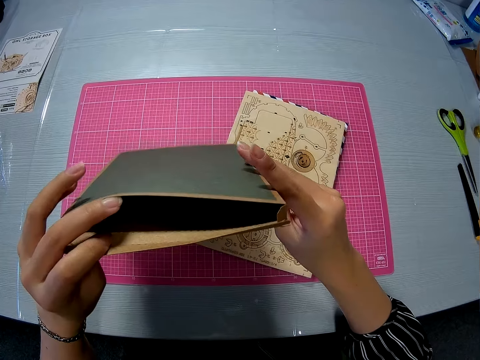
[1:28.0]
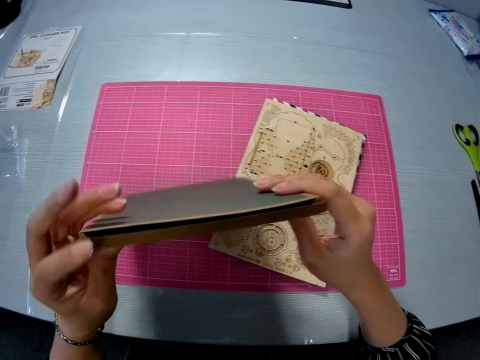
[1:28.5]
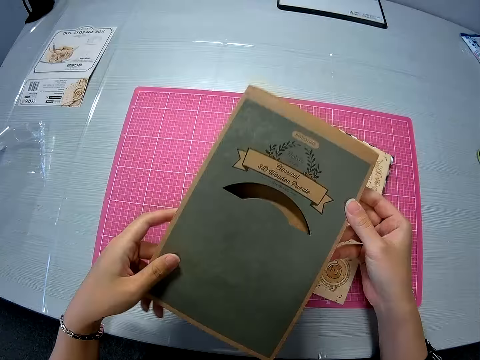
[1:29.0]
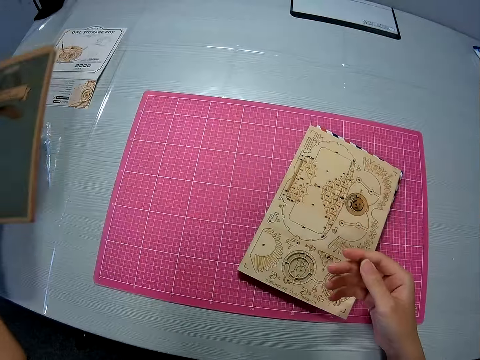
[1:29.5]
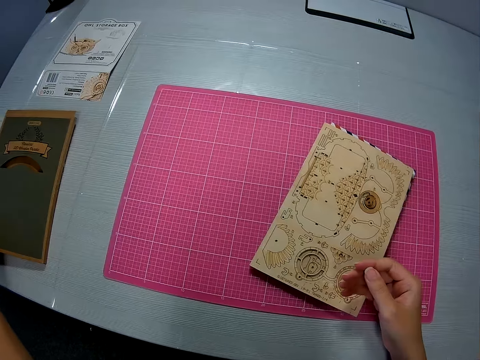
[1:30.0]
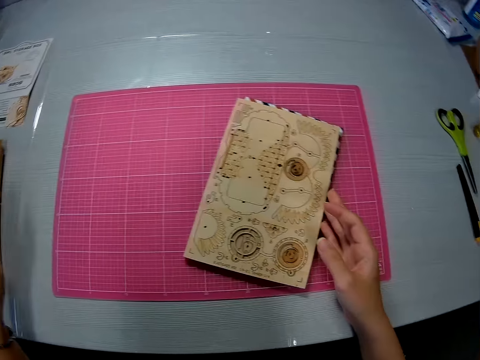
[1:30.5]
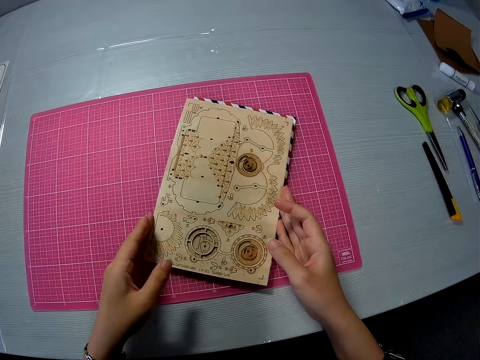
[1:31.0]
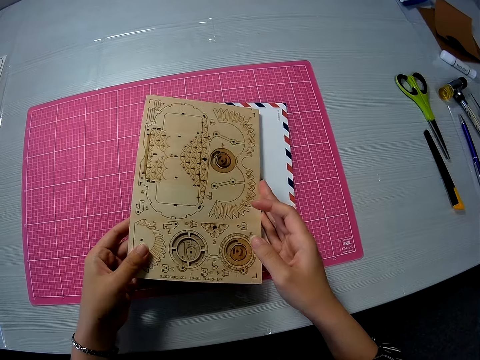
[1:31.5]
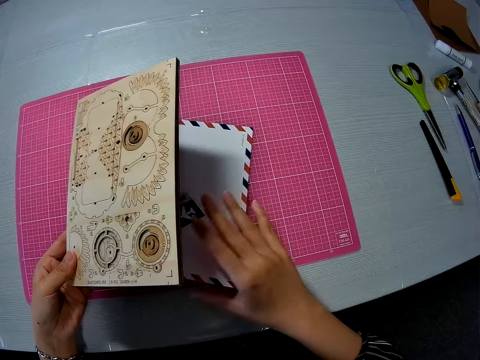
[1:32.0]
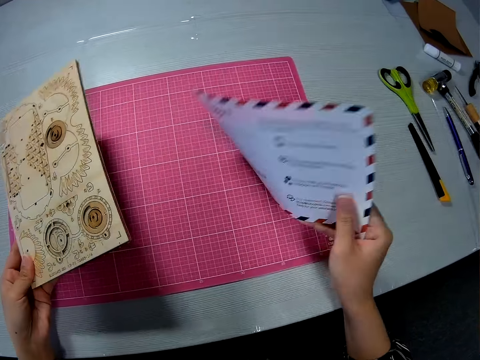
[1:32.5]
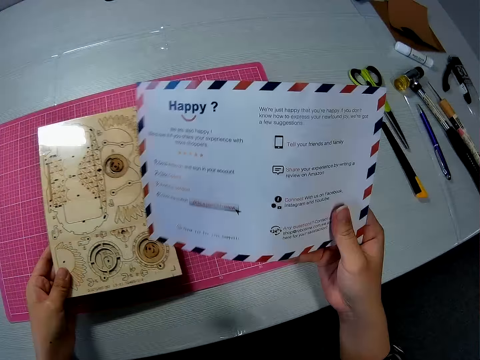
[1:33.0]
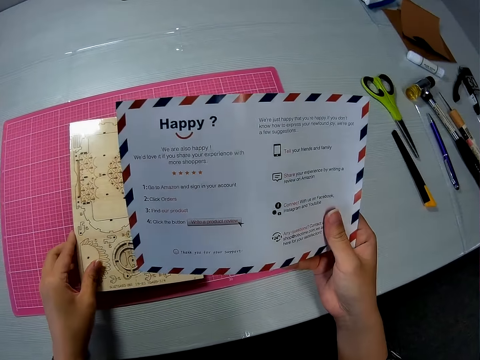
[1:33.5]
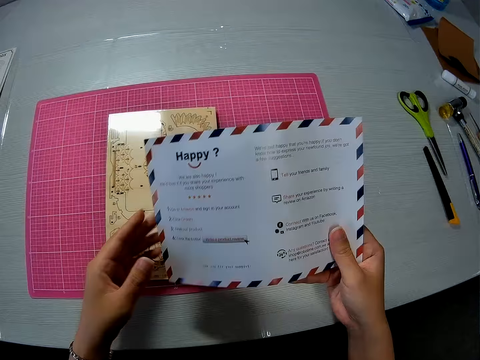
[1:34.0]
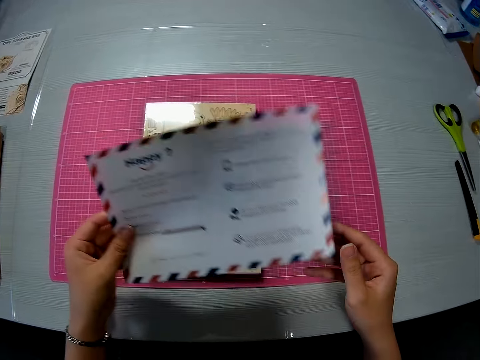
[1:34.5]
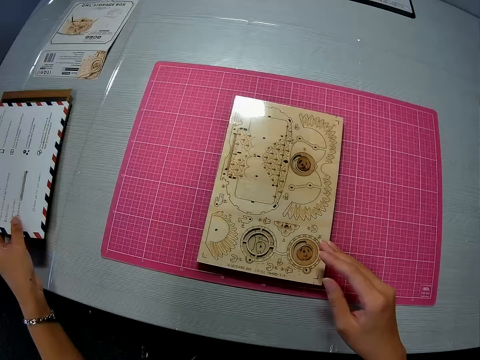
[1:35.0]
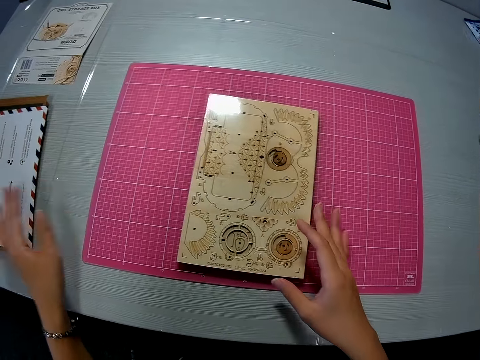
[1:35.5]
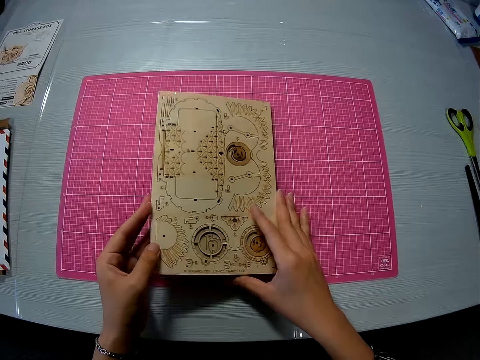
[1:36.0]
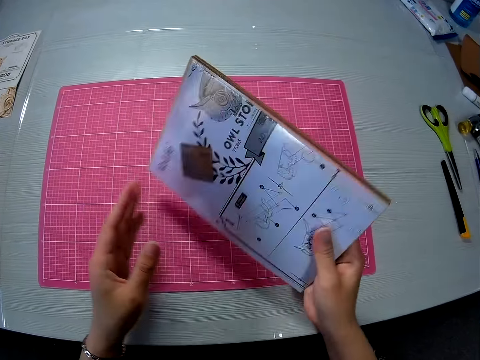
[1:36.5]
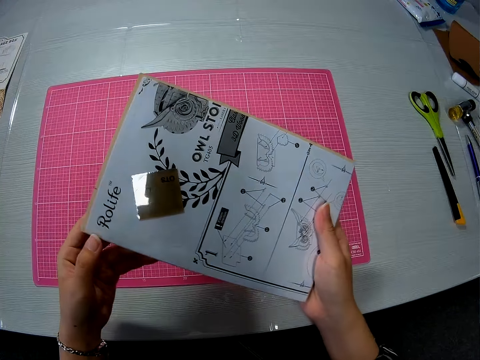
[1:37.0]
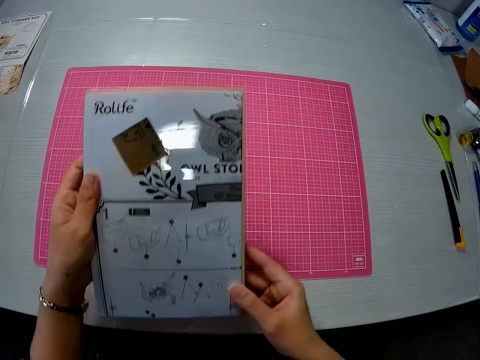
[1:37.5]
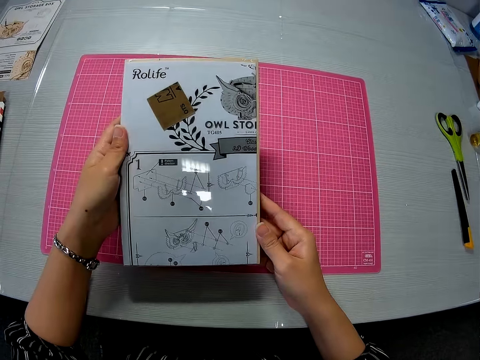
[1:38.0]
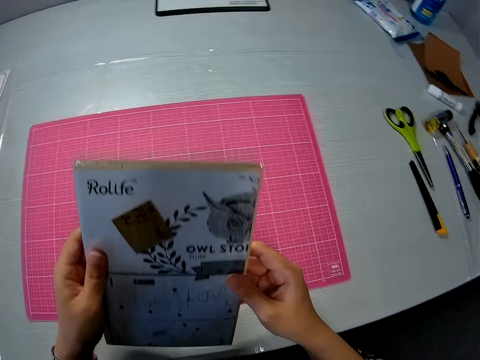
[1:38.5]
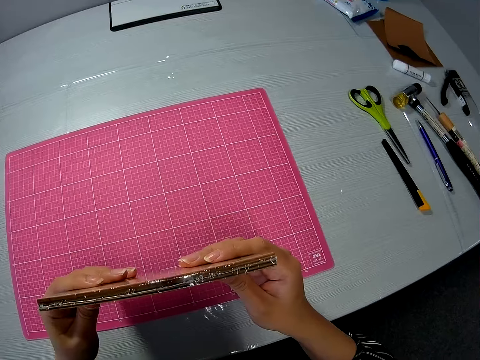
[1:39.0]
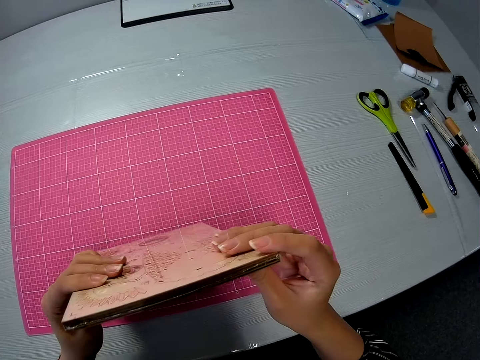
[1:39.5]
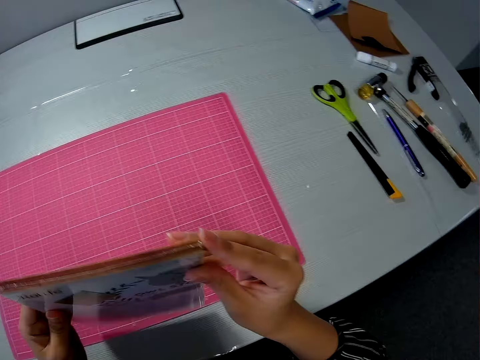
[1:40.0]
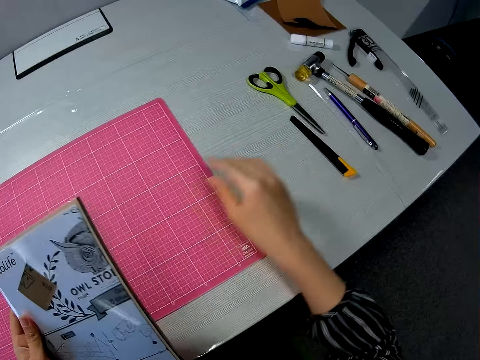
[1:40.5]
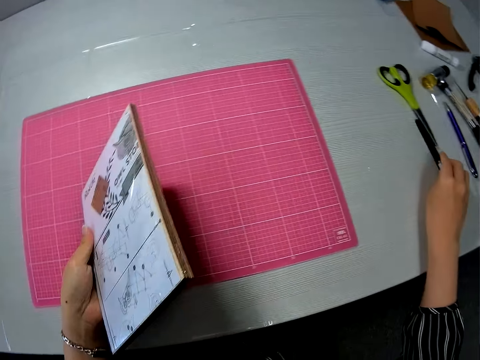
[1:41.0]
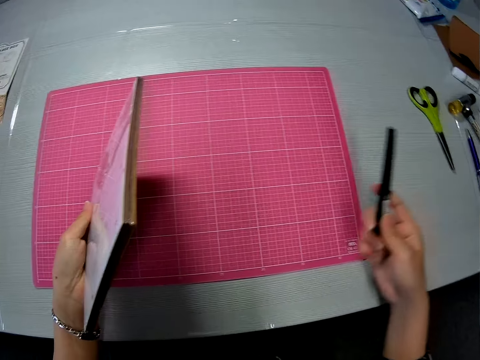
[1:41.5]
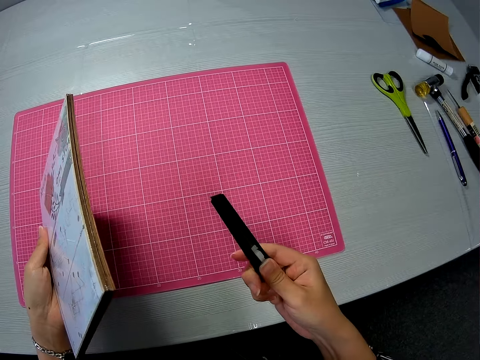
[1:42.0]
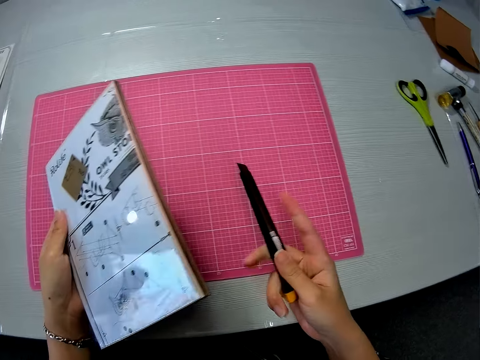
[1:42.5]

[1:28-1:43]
The camera wearer turns the front of the box. They put the box on the table. They hold something on the hands. They pick up a paper or envelope. They put something on the table. They hold the envelope with both hands. They drop the paper on the table. They pick up an object from the table and turn the back of the object. They carry the storage box. They pick up the cutter or utility knife.

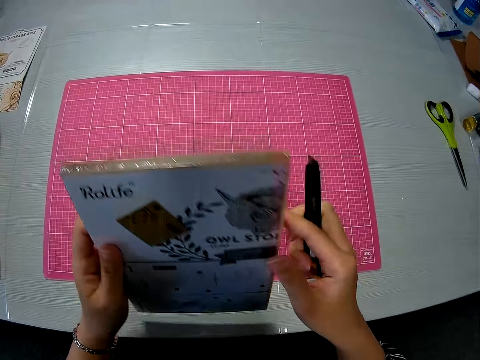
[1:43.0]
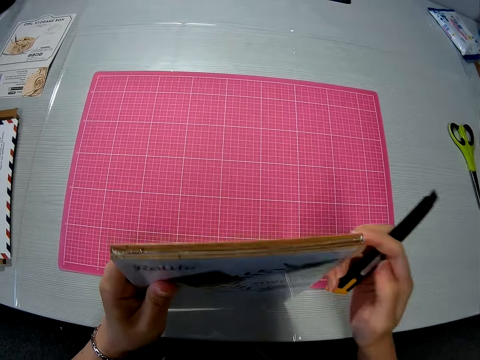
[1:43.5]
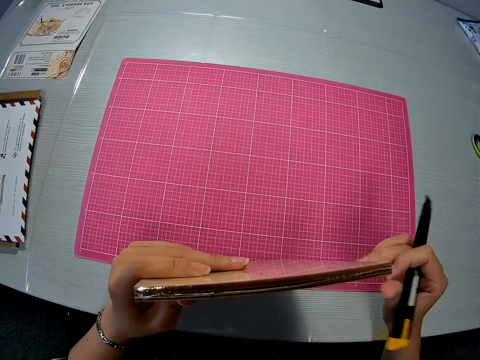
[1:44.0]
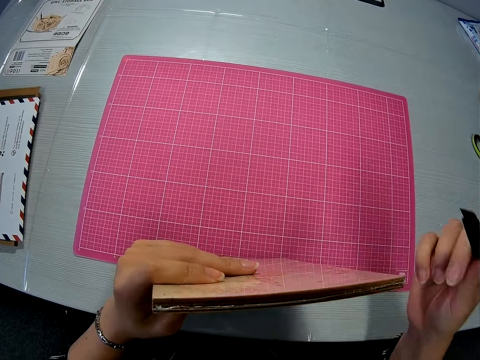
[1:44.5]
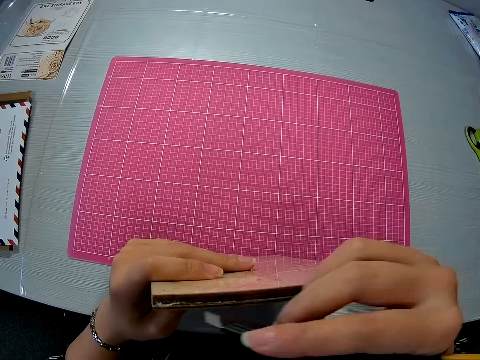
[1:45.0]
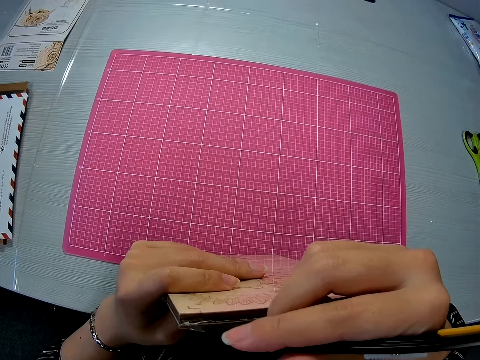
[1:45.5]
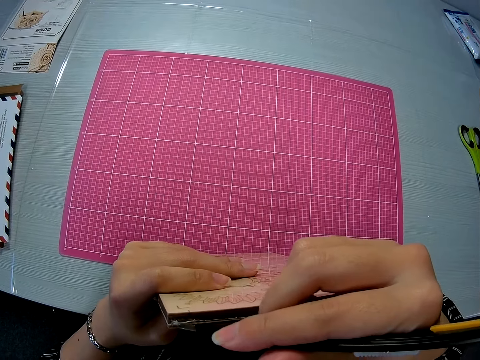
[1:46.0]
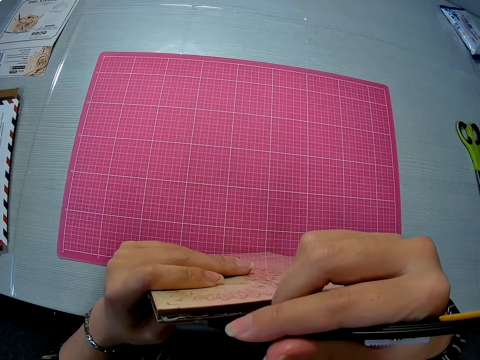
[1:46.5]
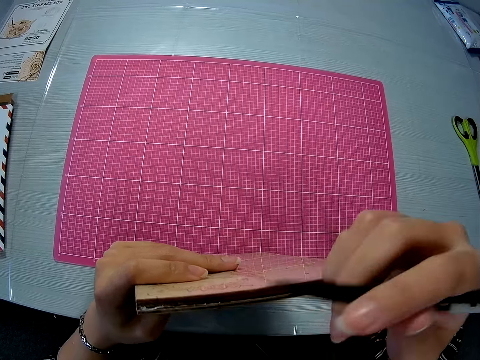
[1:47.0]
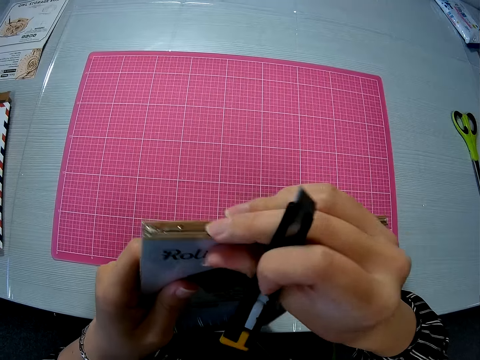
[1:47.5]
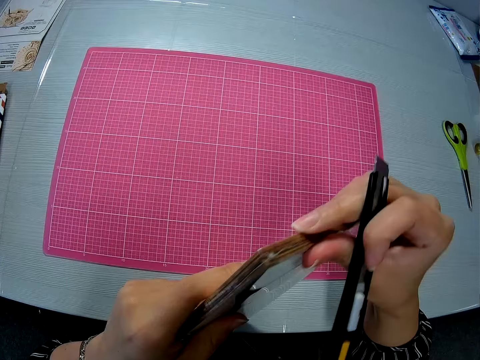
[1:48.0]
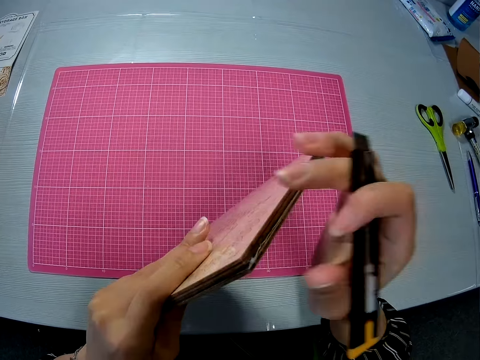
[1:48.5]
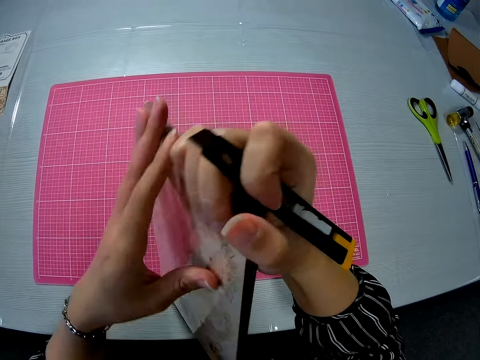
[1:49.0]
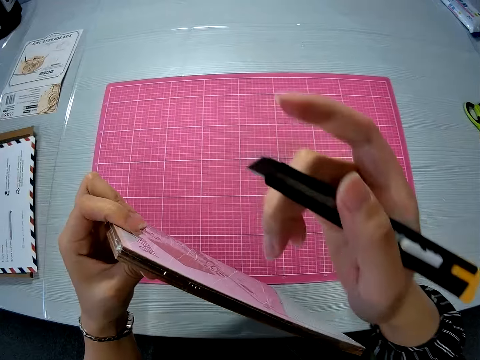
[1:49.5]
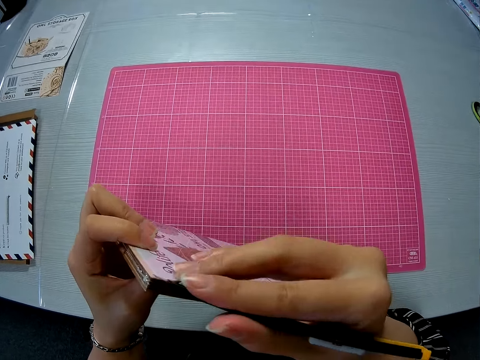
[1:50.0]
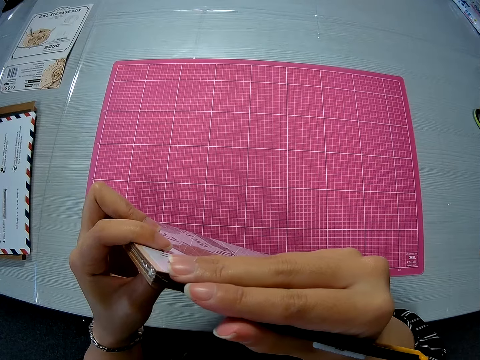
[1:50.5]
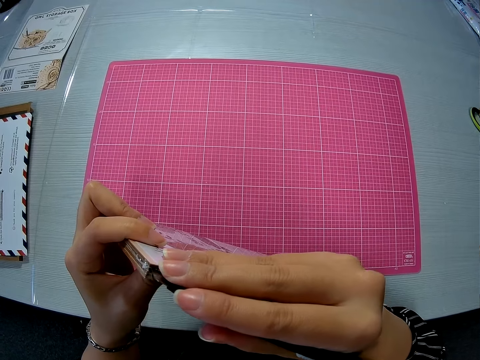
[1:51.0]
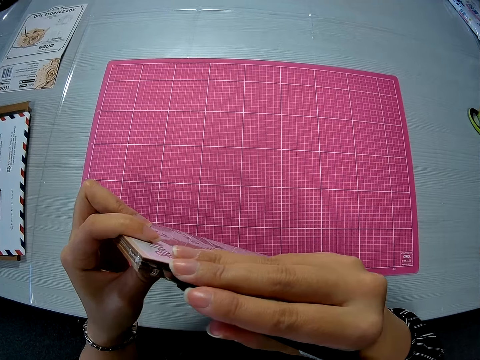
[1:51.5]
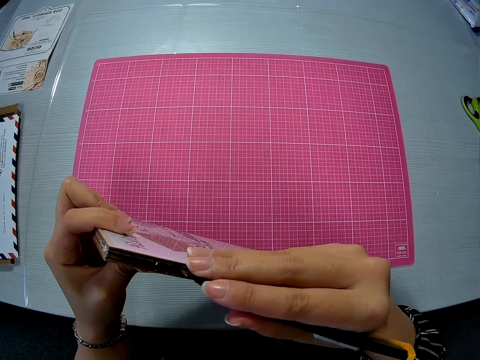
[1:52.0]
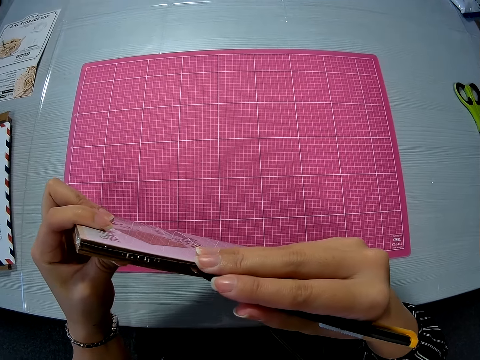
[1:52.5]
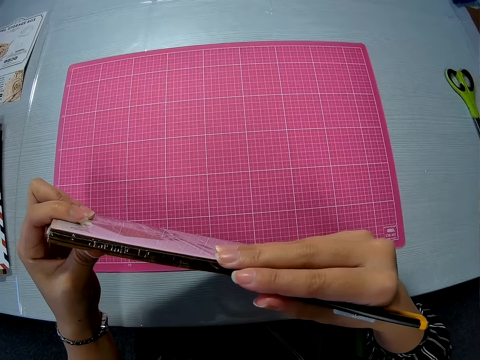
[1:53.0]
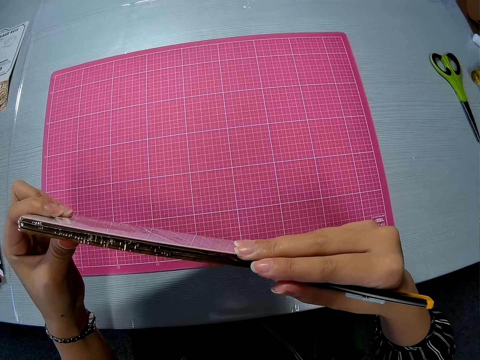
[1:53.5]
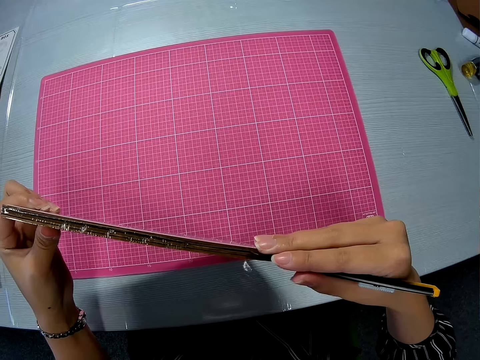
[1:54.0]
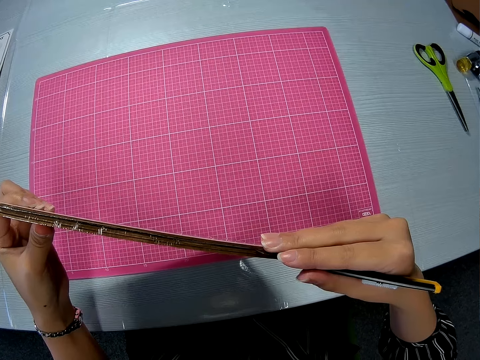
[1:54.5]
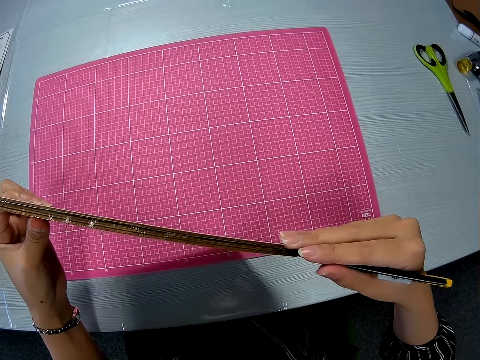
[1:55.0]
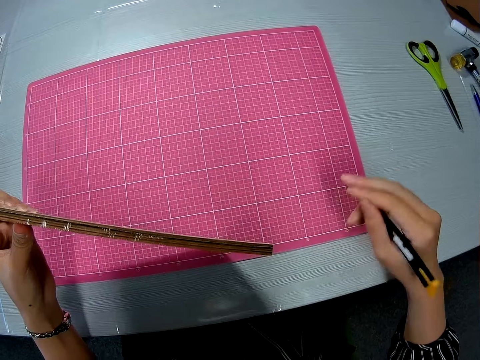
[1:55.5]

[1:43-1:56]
The camera wearer holds an object vertically. They open the storage box with the cutter. They cut along the cover paper of something. They turn the object. They cut along the covering paper.
